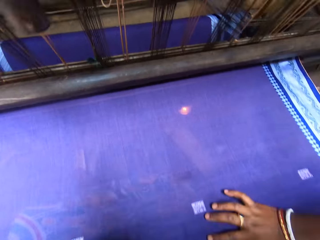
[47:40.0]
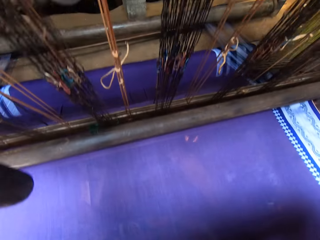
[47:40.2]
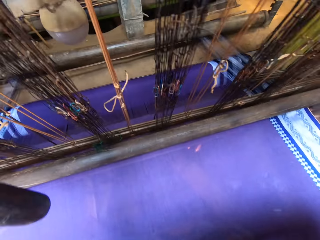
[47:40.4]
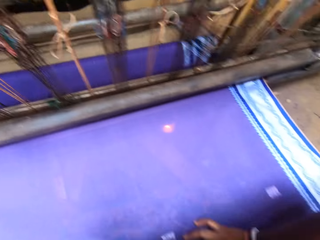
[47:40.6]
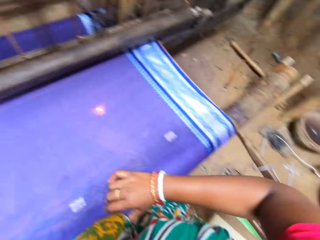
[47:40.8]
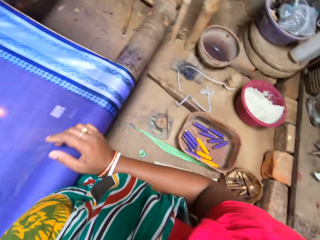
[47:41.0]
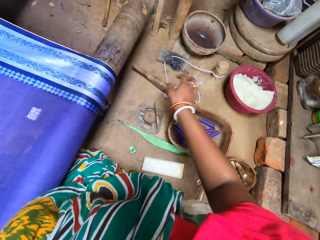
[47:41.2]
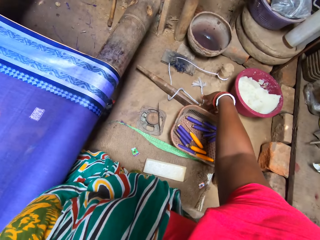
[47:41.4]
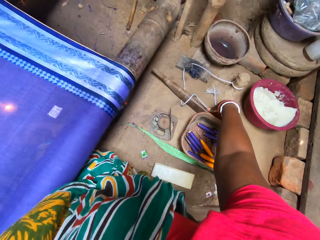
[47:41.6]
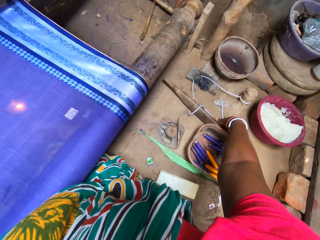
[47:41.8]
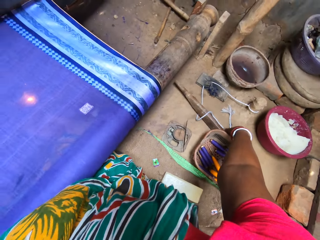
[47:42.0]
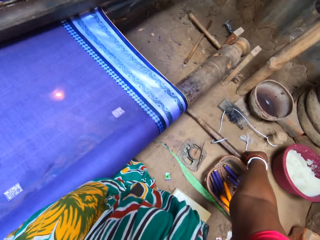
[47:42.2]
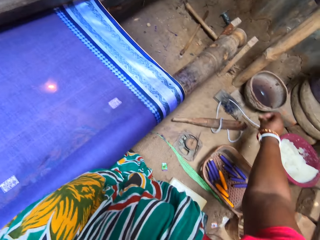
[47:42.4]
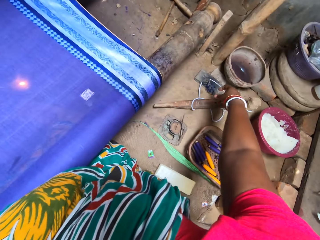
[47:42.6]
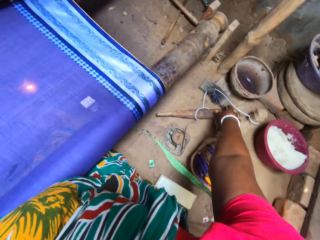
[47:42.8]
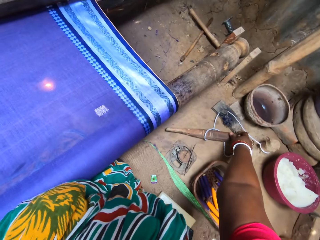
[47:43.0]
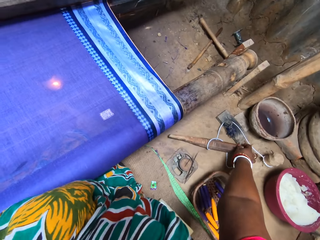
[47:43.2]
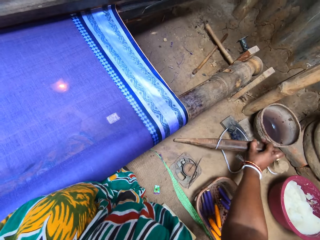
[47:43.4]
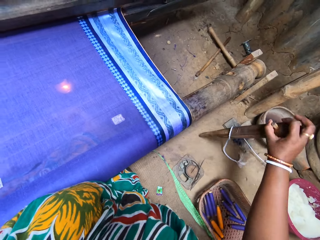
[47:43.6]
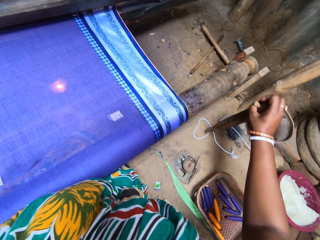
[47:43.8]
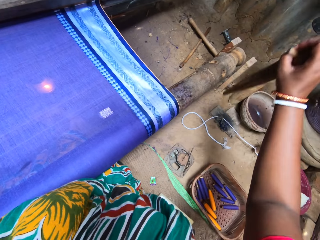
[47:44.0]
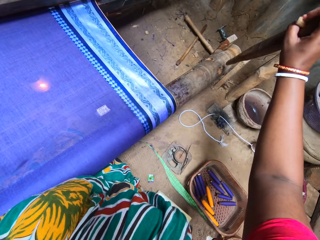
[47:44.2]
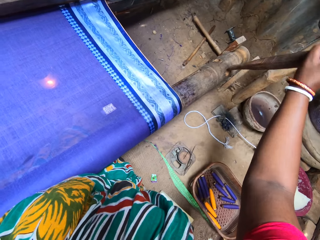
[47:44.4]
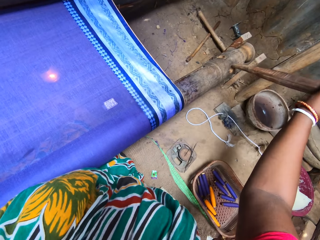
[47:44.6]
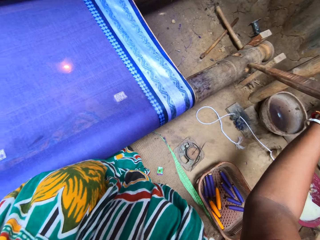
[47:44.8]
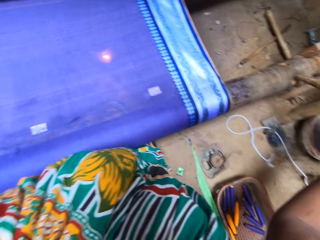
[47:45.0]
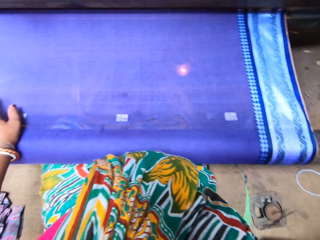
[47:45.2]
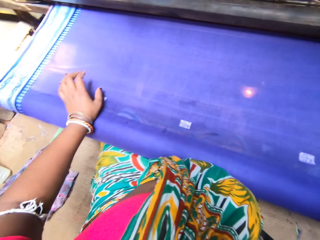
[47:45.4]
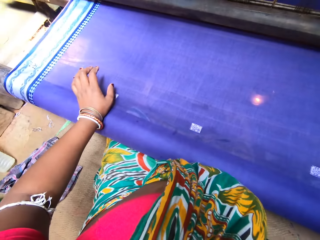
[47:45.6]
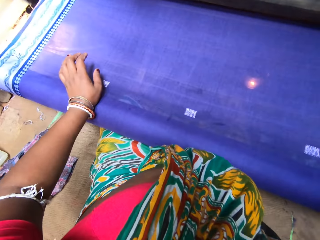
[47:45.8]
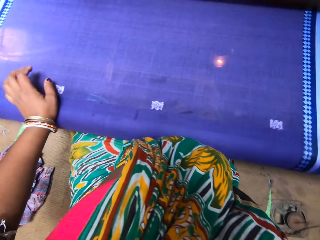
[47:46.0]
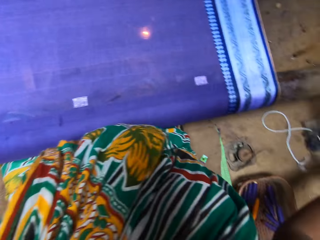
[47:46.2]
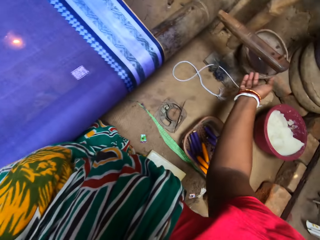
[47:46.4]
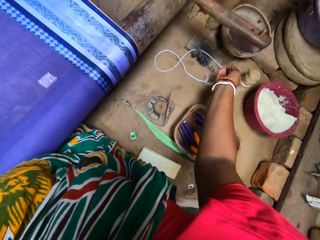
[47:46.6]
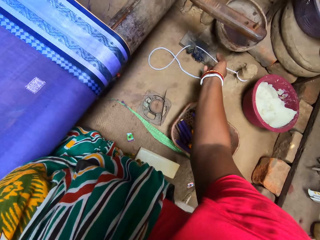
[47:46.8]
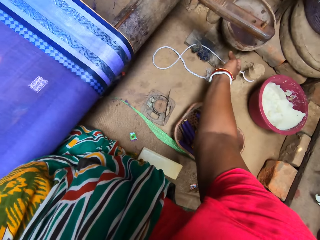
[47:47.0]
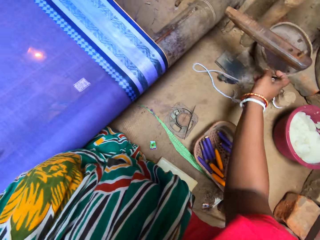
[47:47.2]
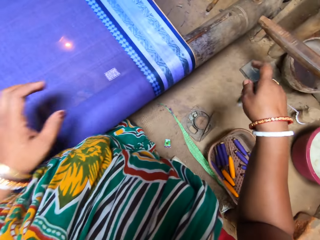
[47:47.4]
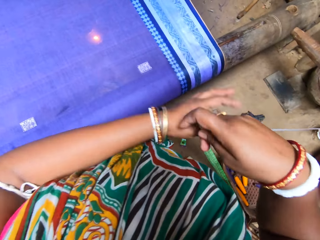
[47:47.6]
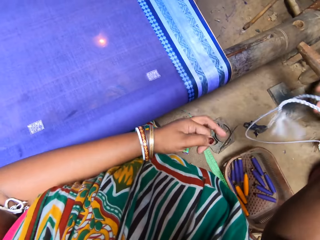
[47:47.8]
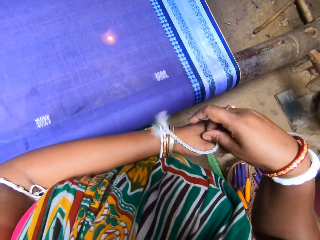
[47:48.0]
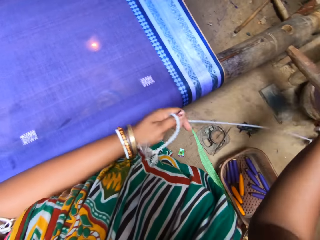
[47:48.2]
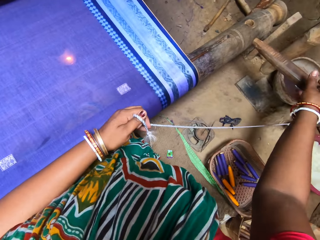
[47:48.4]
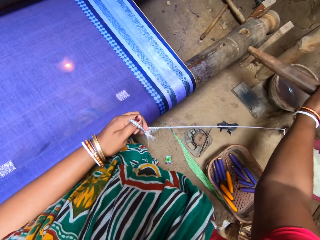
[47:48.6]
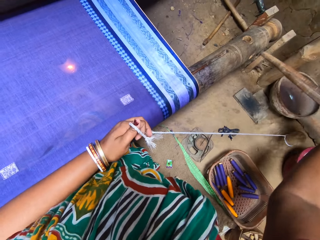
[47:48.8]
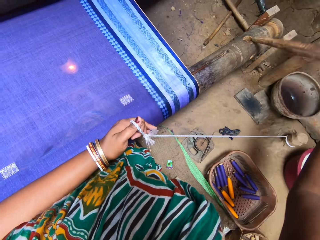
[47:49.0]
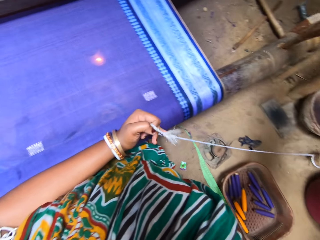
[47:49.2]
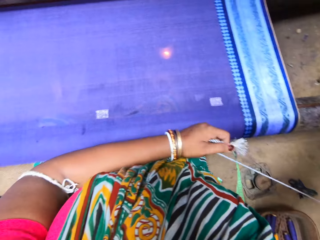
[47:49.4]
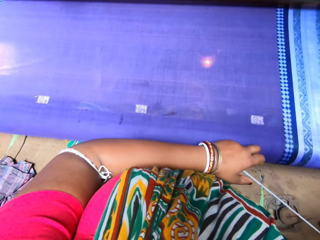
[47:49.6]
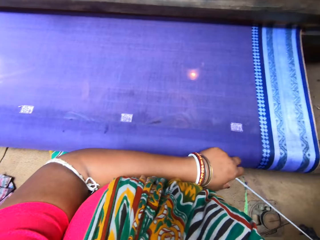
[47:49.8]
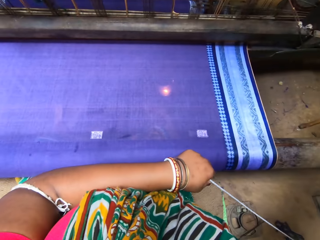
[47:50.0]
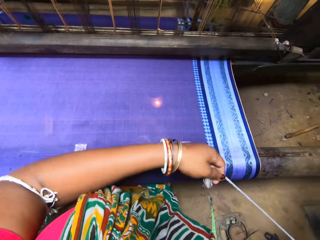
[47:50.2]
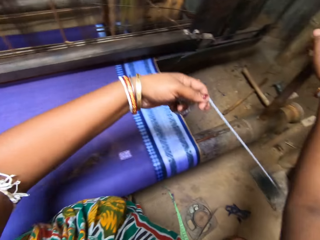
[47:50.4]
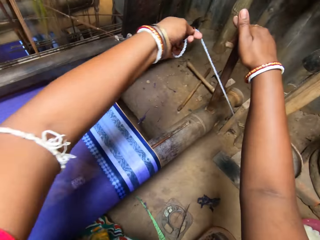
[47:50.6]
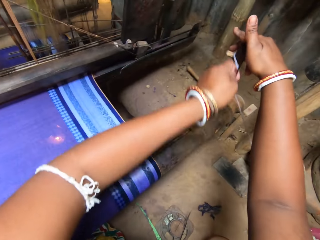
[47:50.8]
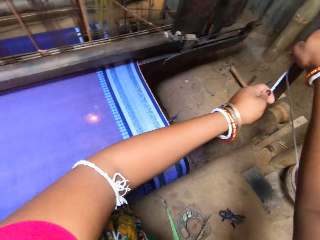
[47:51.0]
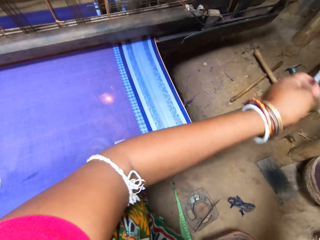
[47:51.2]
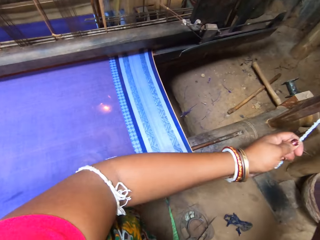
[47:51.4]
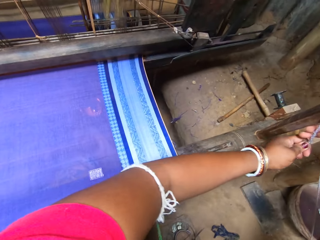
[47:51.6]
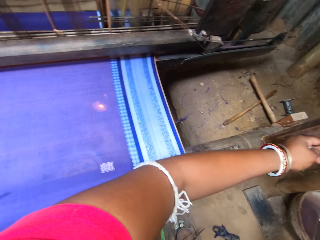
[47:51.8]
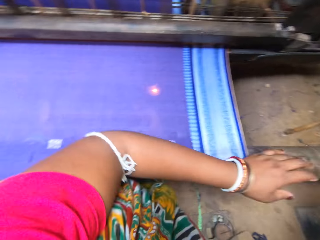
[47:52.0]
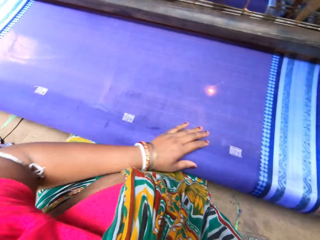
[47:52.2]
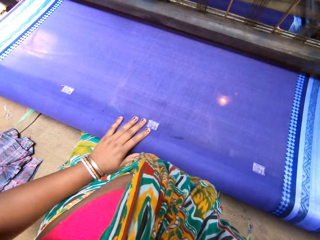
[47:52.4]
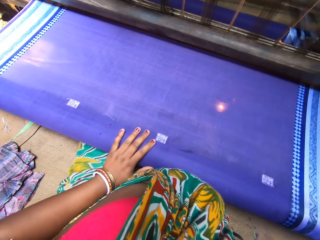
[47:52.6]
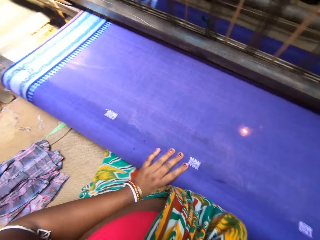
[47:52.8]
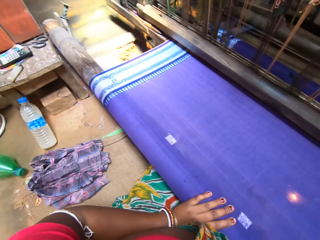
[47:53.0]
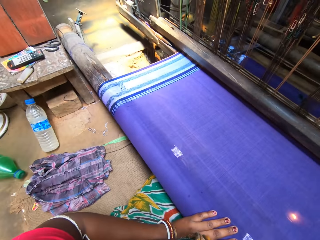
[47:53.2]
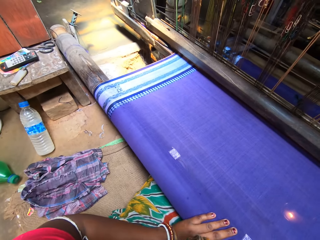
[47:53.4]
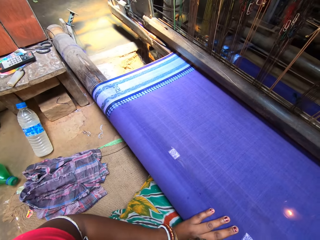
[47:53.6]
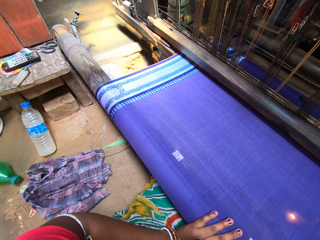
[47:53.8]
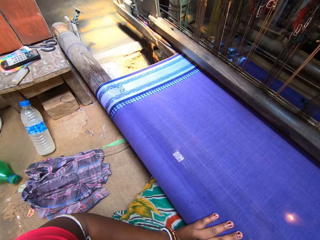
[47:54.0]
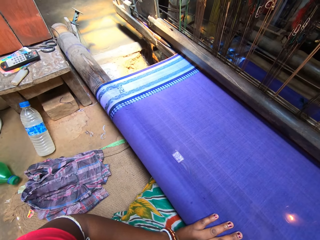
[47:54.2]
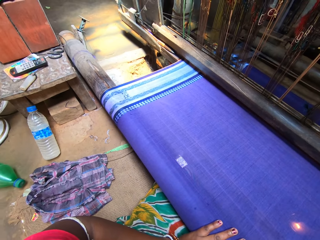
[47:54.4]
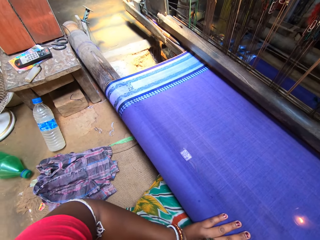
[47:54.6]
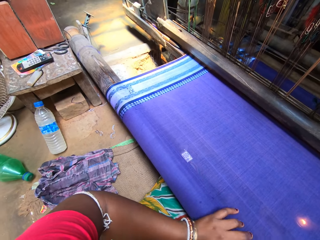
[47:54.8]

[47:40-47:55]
The camera wearer picks a loom shuttle from the ground with her left hand. She inserts the loom shuttle in the cloth roller with her right hand. She adjusts the rope of the loom machine with her right hand. She picks yarn and holds the yarn with both hands. She passes the rope to her left hand from her right hand. She removes the loom shuttle from the cloth roller with her right hand. She inserts the loom shuttle in the cloth roller with her right hand. She ties the rope around the loom with her left hand. She pulls the yarn with her left hand. She passes the rope from her left hand to her right hand. She removes her hand.

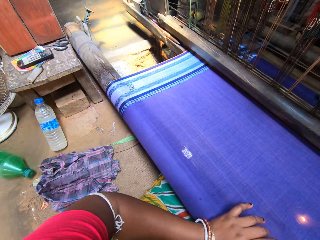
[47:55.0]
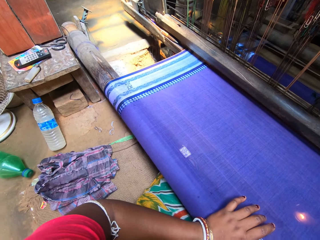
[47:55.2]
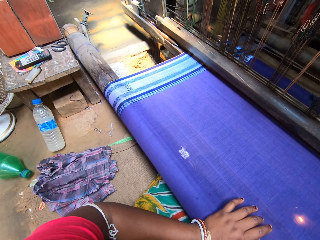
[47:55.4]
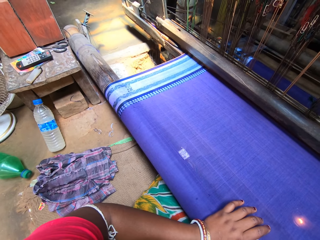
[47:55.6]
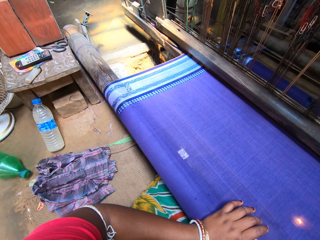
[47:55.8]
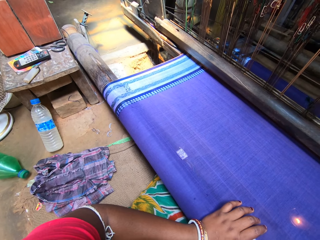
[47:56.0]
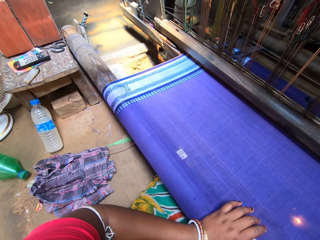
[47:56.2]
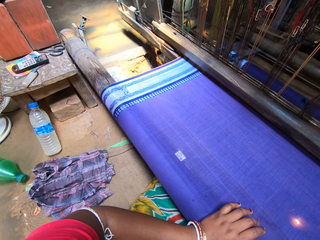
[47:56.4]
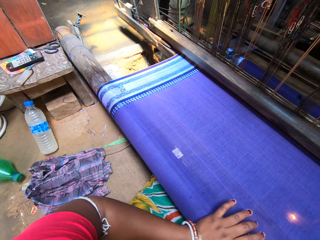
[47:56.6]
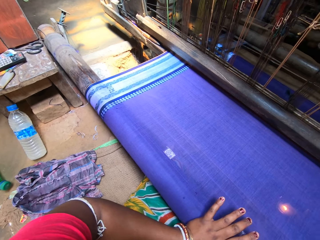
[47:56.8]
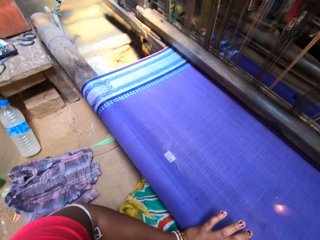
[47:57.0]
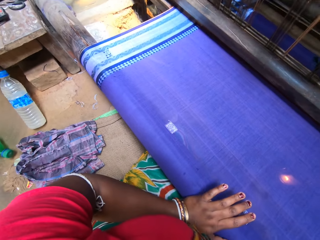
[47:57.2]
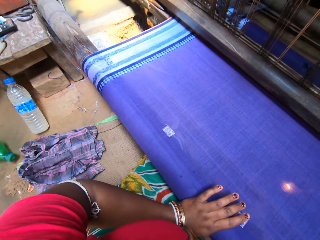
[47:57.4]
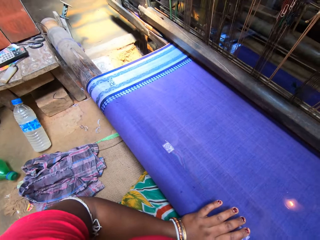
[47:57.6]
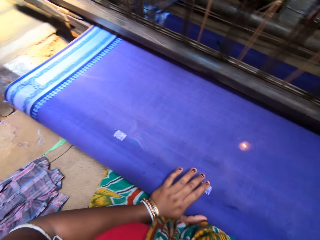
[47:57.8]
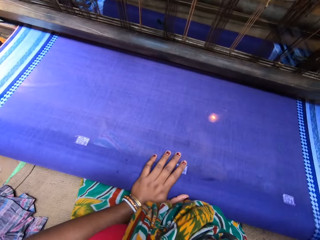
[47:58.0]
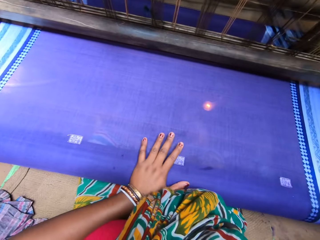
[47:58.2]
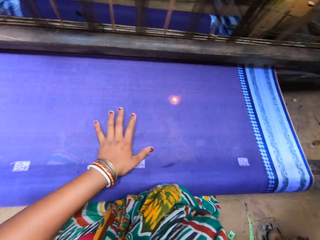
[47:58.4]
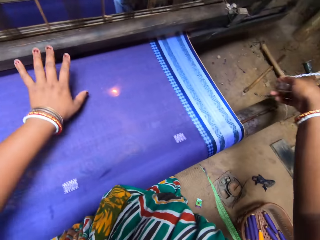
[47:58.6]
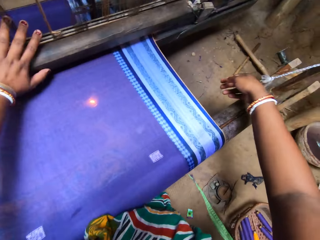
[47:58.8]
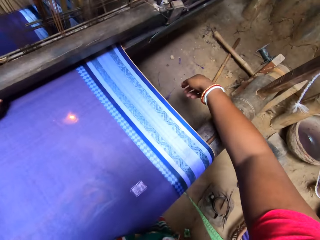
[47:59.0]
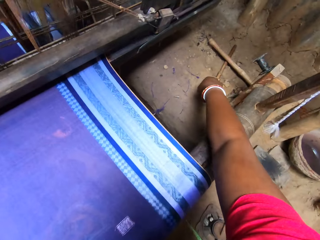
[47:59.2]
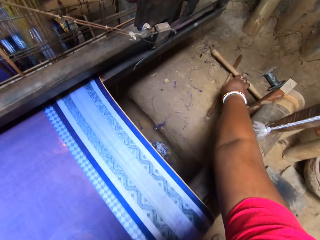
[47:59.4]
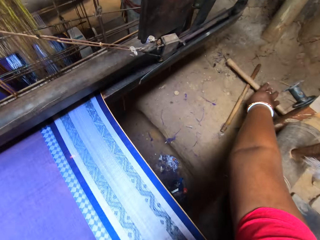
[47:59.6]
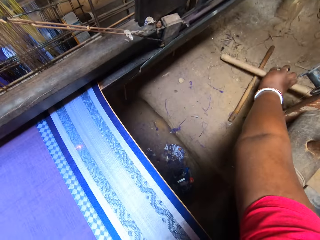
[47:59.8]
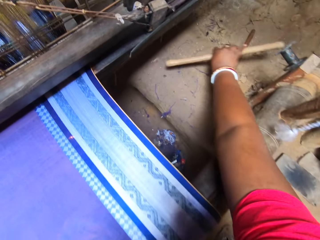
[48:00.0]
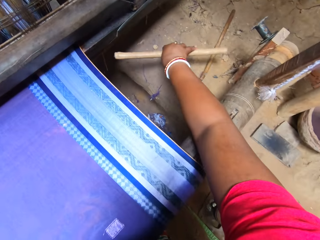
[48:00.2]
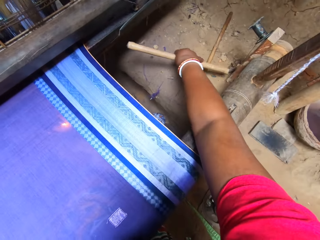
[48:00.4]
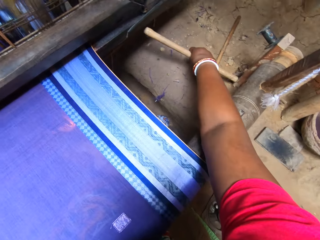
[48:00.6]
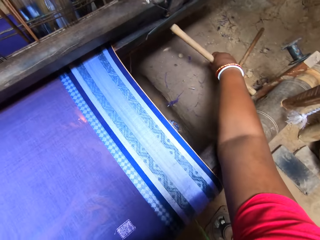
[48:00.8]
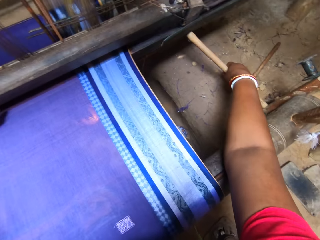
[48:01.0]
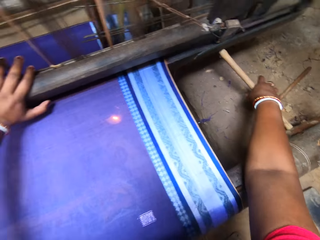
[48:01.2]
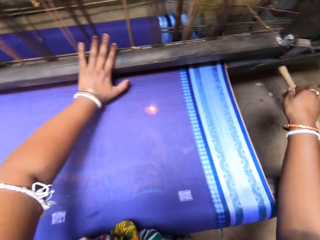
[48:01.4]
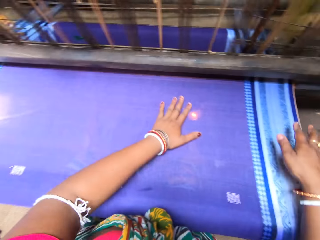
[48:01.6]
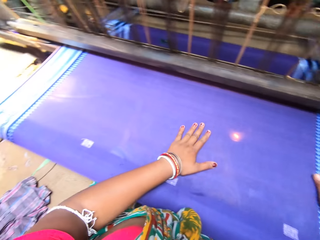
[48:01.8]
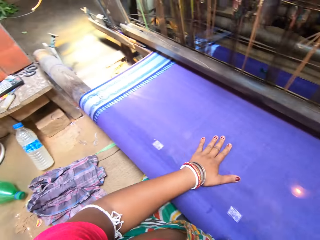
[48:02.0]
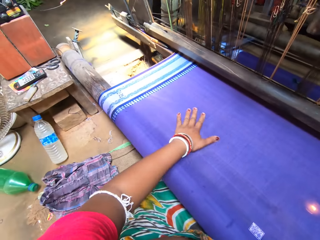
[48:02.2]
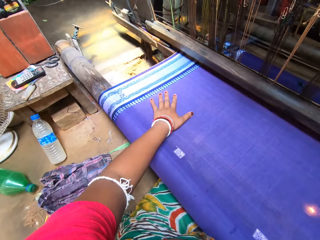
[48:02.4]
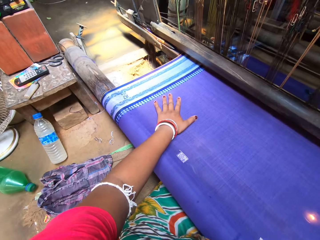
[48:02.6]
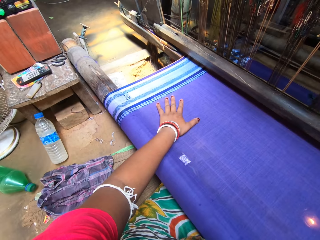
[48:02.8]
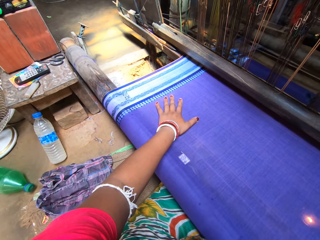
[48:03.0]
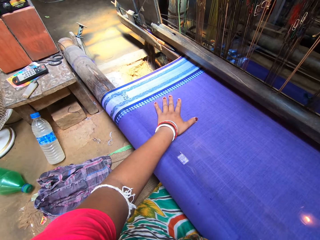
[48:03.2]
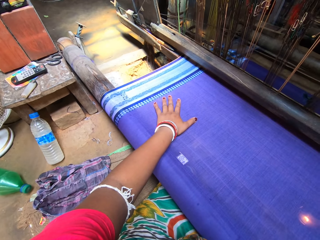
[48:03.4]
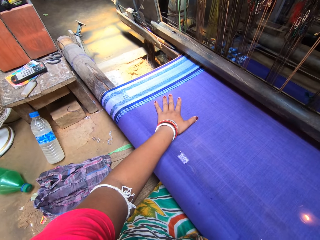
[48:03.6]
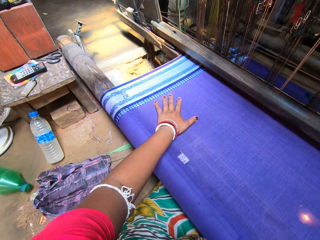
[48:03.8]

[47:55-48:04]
The camera wearer picks a stick from the ground with her right hand. She hinges the stick across the cloth roller and sley with her right hand.
